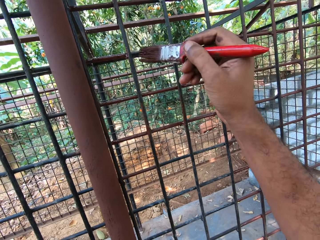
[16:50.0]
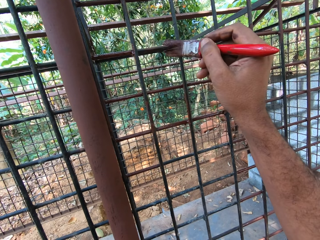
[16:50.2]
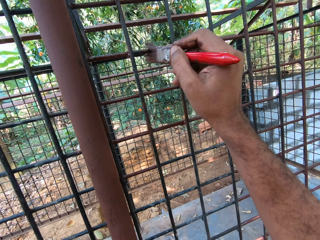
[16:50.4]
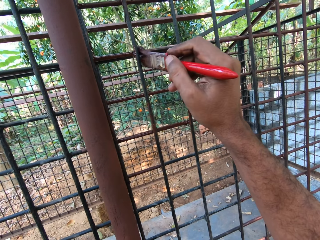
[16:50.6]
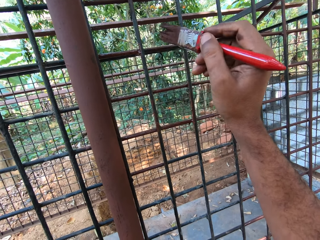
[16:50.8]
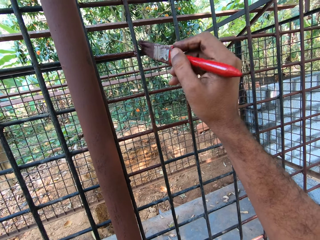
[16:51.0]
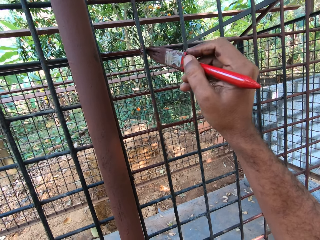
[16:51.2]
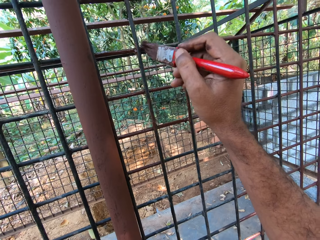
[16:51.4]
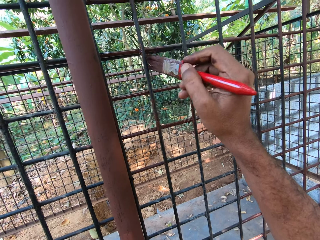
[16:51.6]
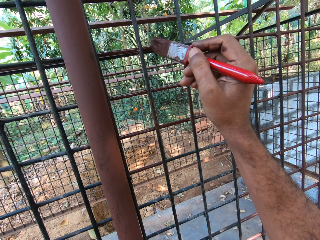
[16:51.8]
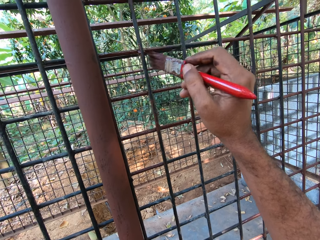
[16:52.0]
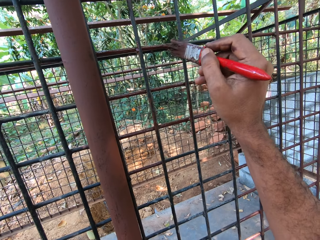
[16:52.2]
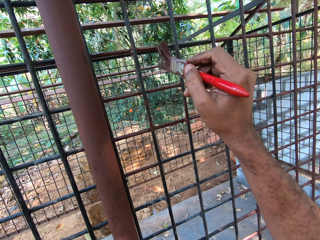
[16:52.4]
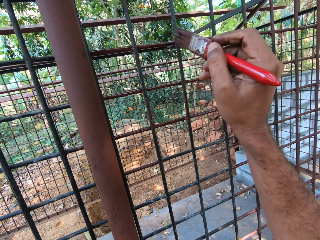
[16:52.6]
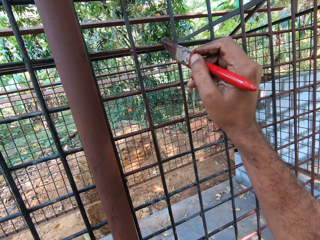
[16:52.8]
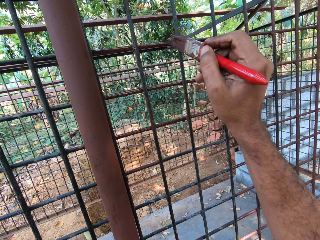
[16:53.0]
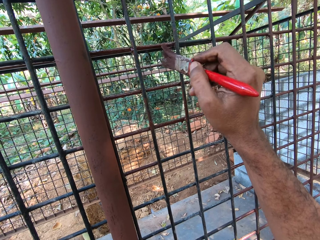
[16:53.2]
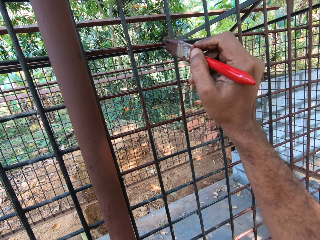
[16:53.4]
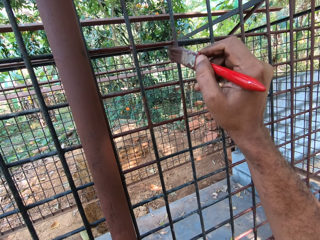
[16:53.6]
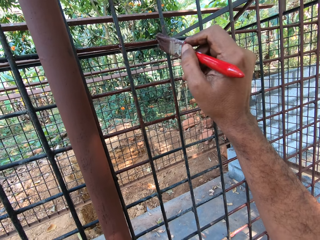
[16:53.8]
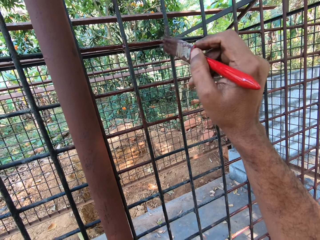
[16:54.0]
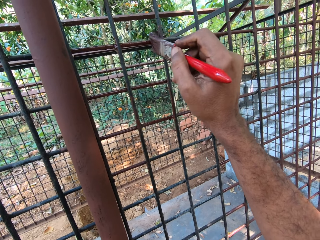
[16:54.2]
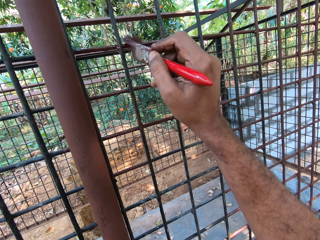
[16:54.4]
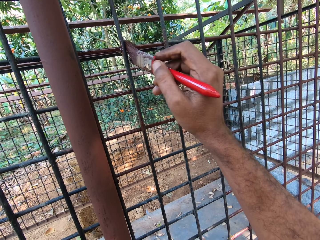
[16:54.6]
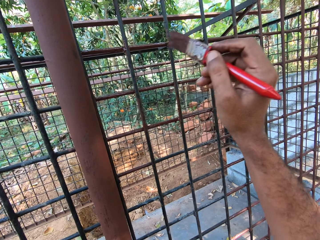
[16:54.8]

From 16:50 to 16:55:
The camera wearer paints the cage with the paintbrush in her right hand.

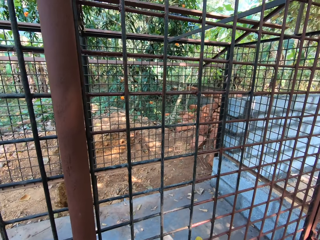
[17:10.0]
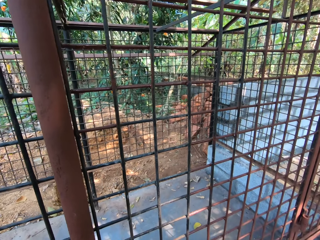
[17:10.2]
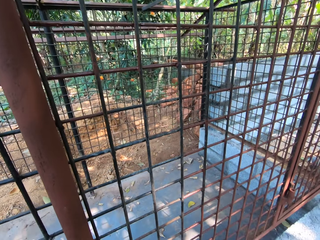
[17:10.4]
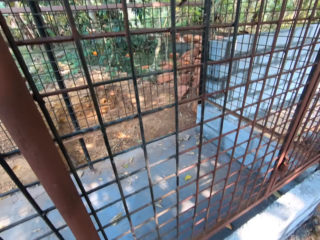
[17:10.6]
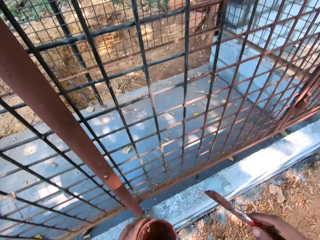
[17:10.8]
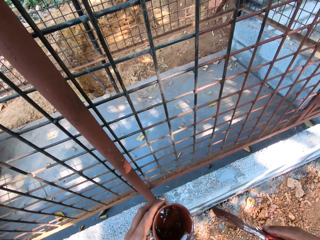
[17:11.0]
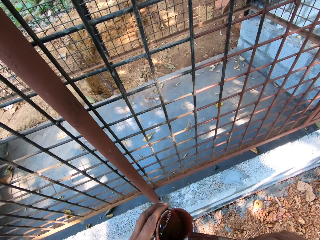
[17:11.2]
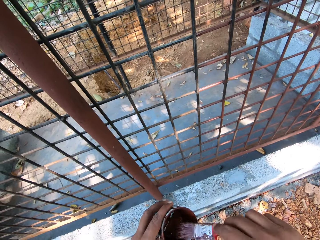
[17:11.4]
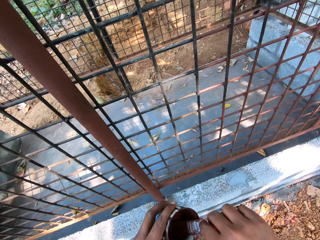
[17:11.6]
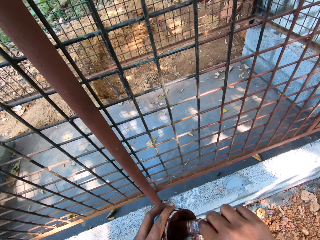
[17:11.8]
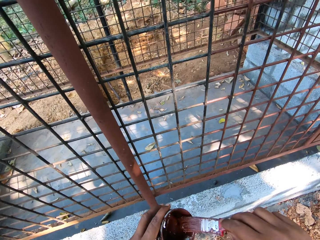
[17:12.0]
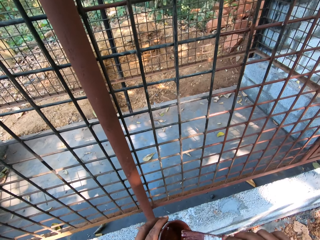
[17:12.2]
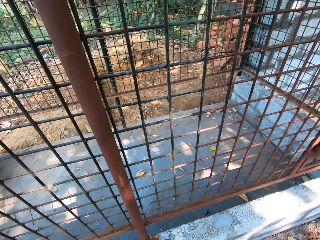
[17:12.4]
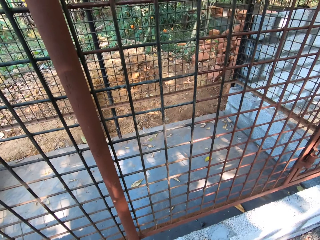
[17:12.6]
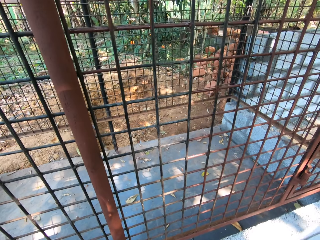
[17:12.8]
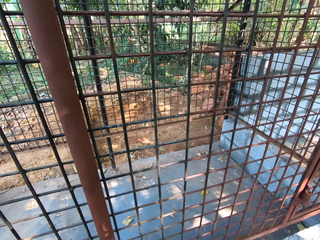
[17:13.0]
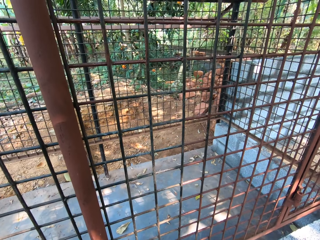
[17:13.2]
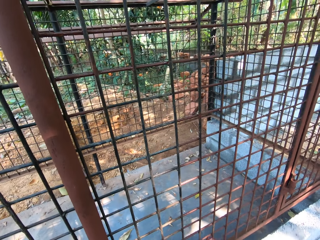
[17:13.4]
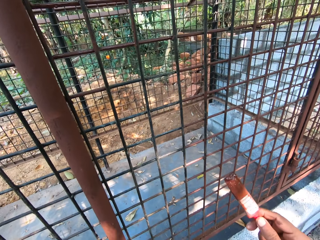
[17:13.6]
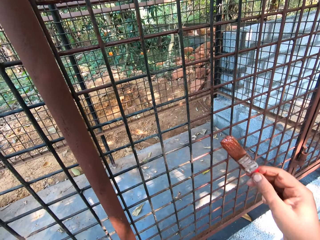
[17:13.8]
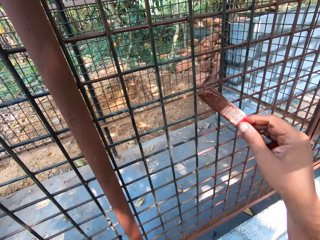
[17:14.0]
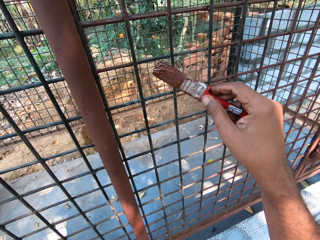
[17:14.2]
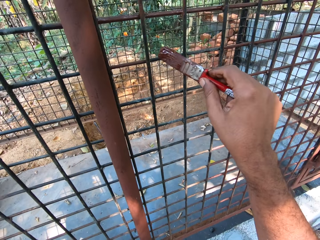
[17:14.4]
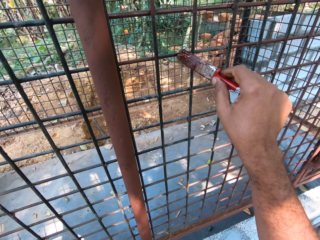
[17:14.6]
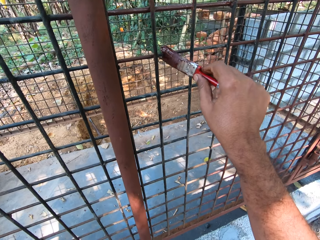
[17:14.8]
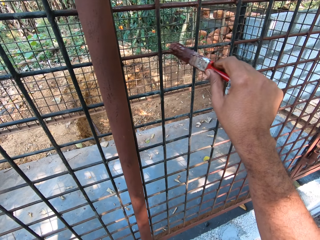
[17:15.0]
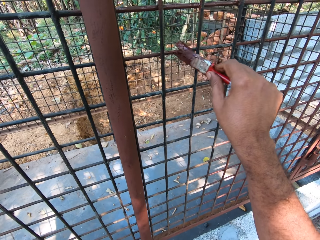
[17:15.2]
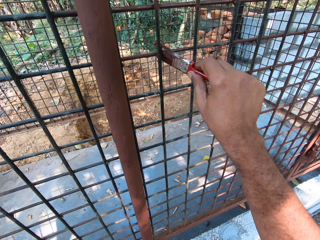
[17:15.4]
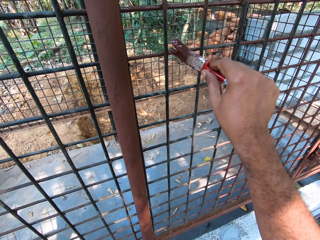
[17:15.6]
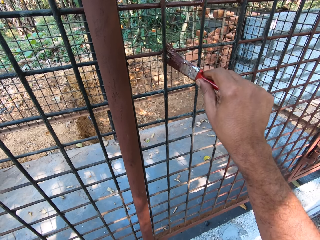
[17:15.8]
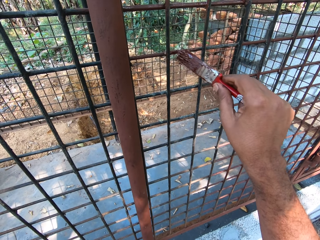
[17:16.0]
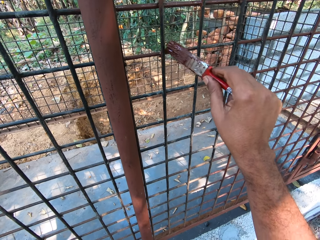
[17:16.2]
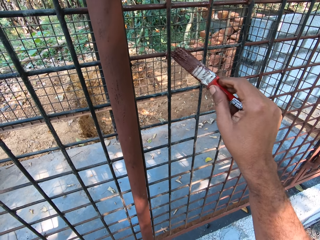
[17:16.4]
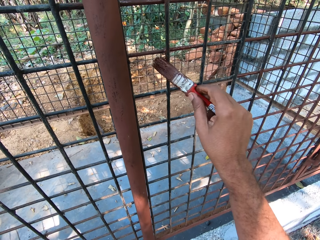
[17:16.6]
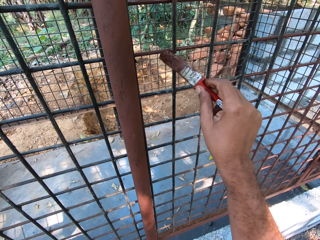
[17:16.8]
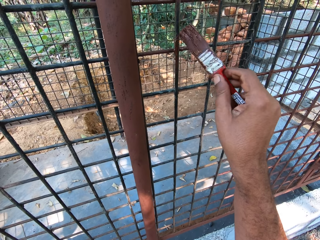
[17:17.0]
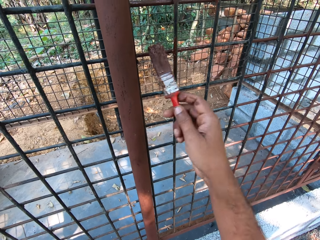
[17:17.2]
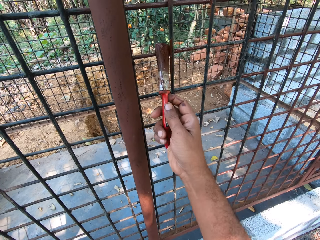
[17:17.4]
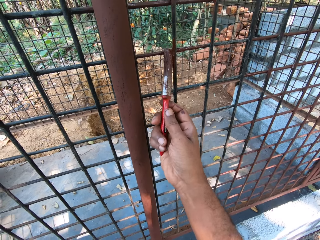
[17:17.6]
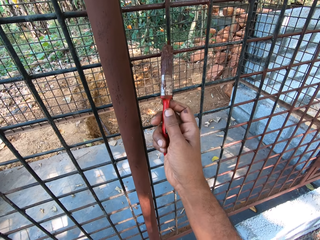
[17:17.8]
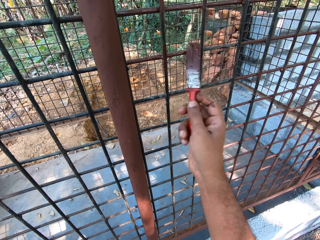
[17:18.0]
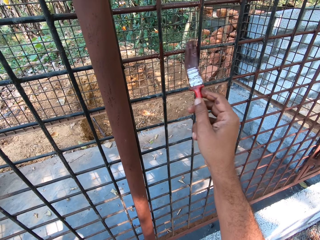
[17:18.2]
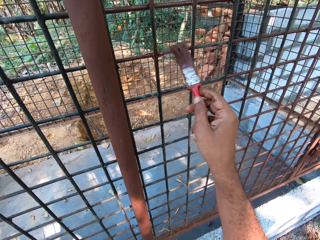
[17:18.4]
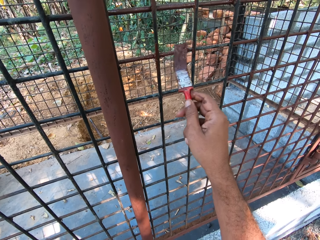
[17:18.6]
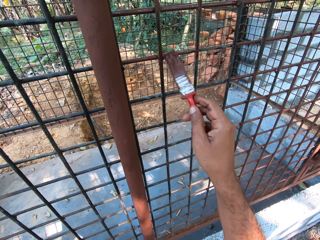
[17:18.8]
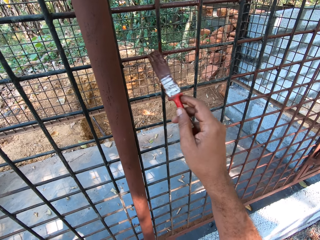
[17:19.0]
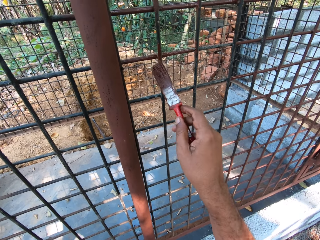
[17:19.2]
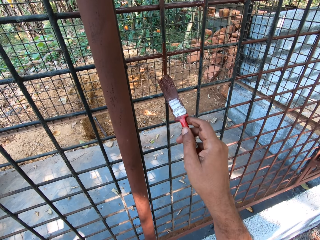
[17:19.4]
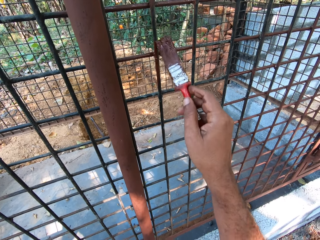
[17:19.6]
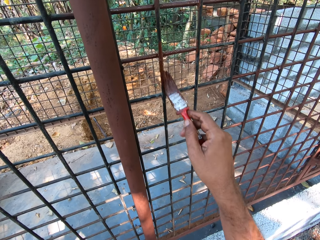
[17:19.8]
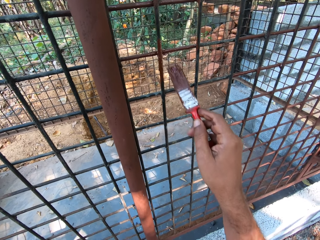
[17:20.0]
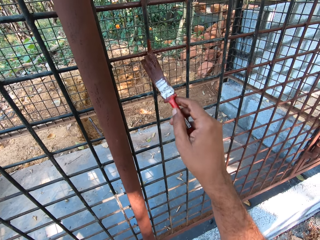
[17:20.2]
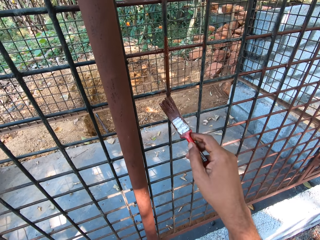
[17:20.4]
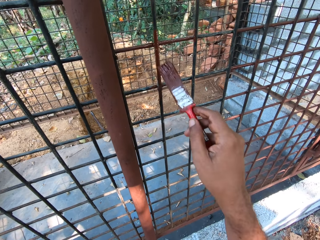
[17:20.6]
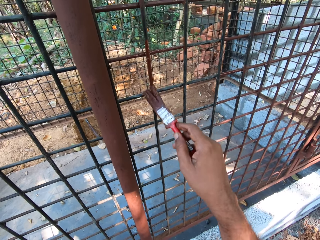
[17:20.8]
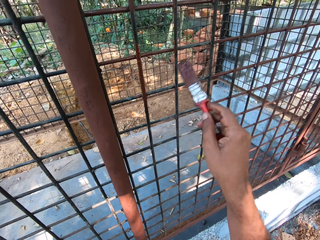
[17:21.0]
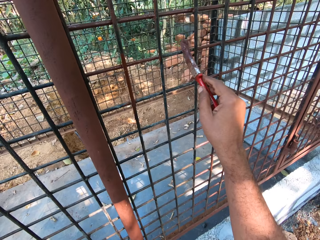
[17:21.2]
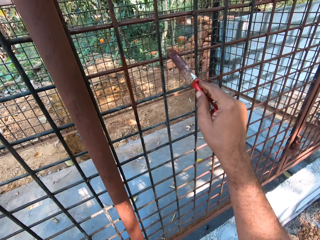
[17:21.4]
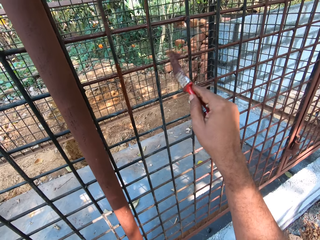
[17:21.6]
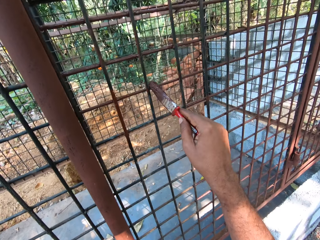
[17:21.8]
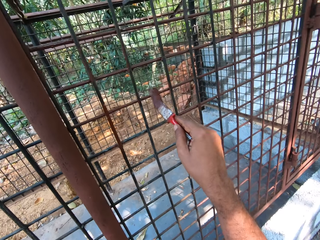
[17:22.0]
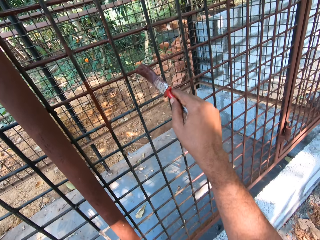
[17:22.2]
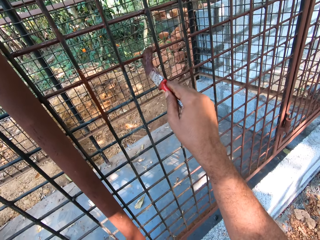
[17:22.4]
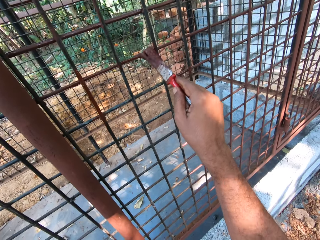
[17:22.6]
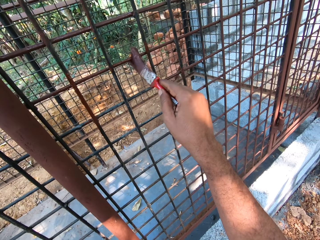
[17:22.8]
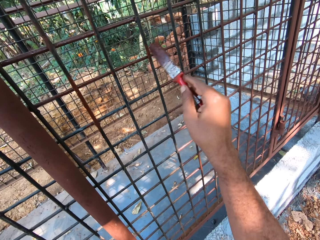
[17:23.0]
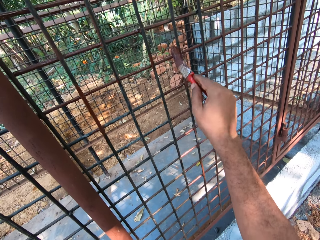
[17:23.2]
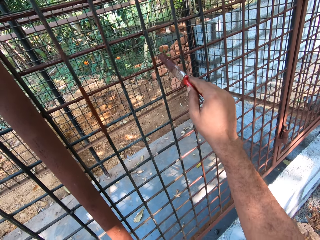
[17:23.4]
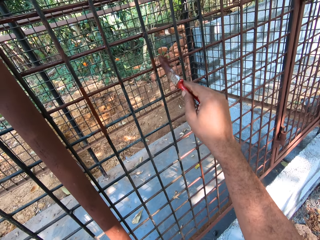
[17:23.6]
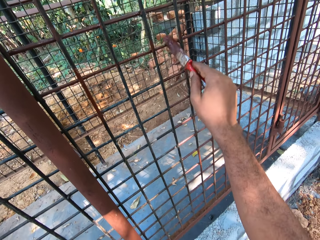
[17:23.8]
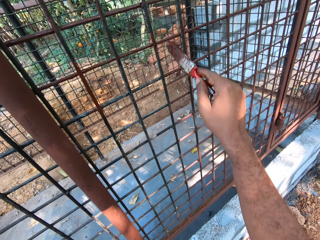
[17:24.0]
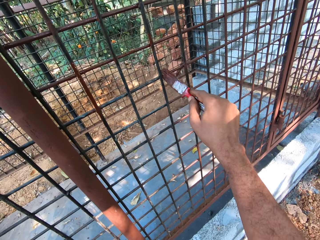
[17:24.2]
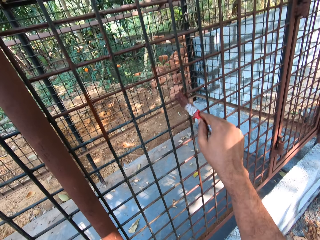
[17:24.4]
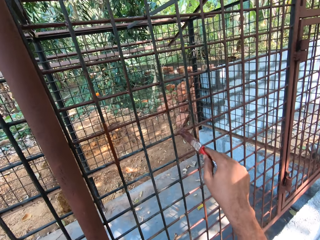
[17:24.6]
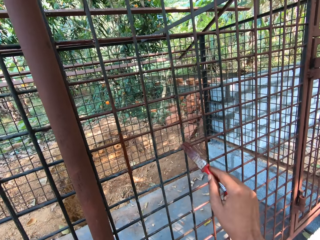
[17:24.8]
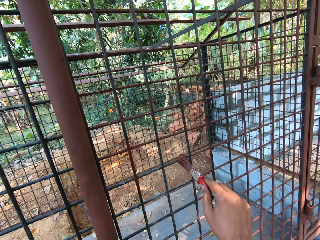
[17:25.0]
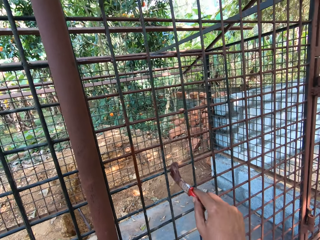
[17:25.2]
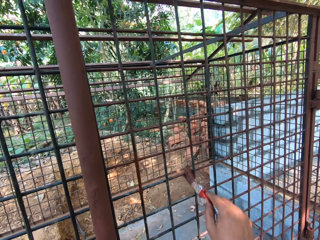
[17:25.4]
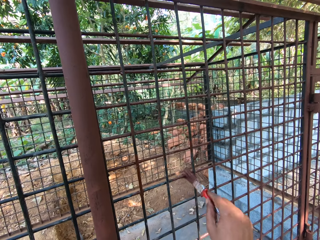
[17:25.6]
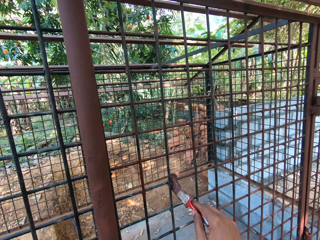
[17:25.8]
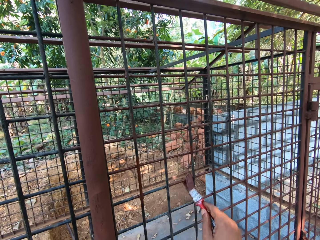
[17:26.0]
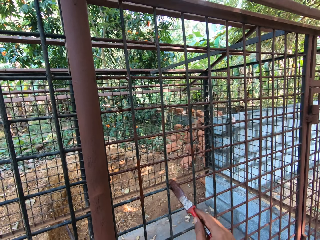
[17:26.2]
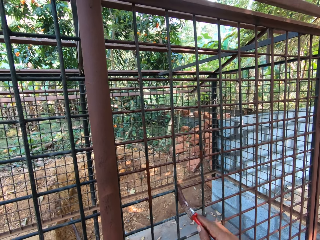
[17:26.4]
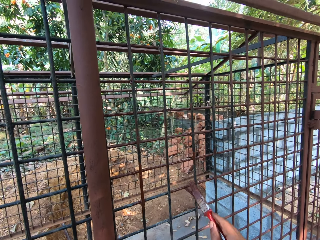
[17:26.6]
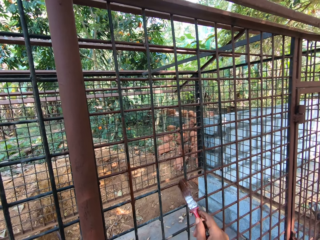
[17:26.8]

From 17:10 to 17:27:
The camera wearer takes paint from the paint can with the paintbrush in his right hand. He paints the cage with the paintbrush in his right hand.
